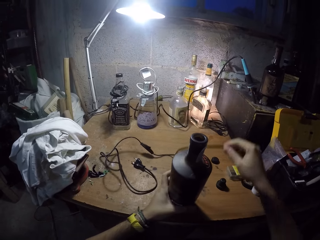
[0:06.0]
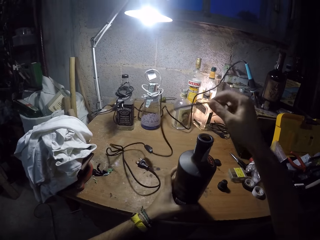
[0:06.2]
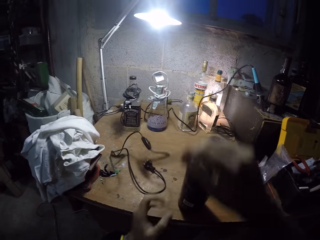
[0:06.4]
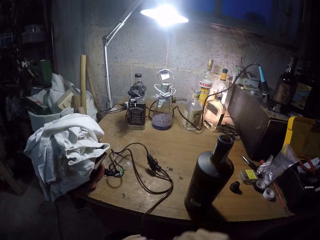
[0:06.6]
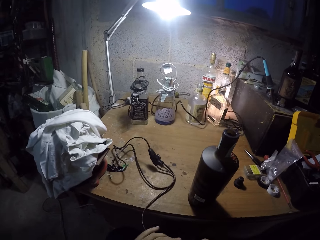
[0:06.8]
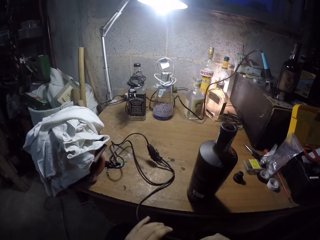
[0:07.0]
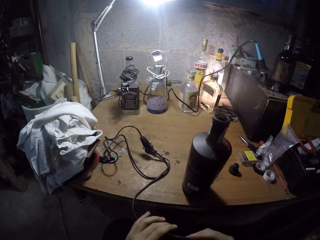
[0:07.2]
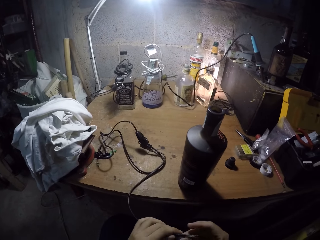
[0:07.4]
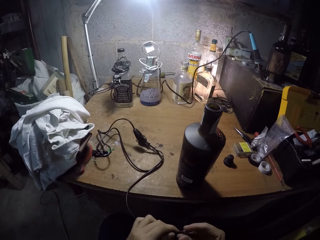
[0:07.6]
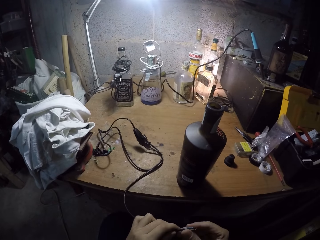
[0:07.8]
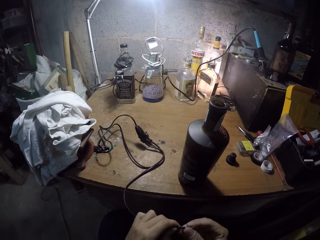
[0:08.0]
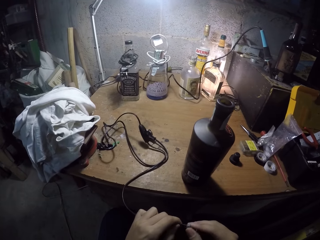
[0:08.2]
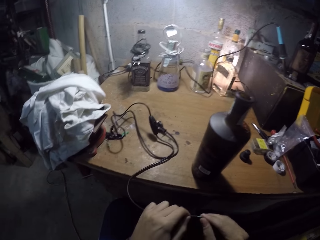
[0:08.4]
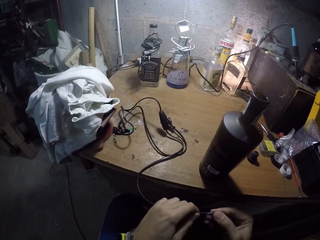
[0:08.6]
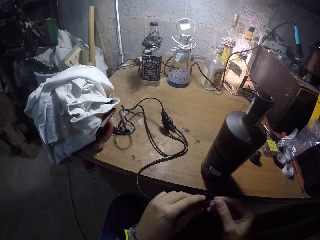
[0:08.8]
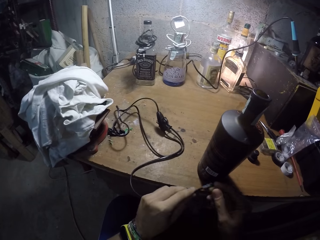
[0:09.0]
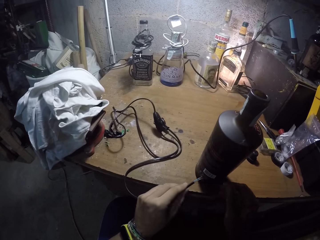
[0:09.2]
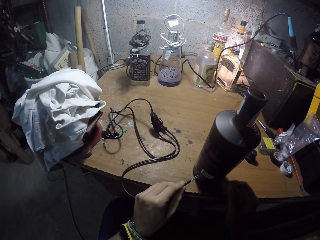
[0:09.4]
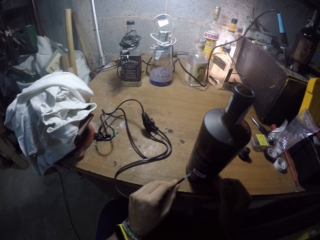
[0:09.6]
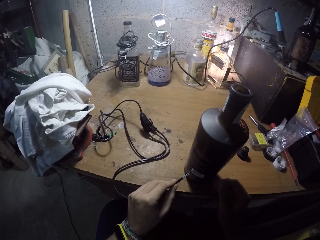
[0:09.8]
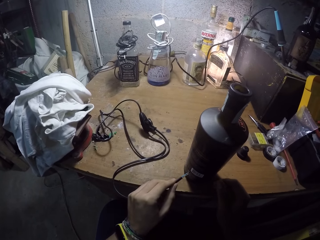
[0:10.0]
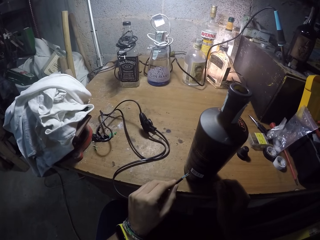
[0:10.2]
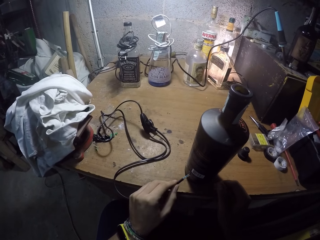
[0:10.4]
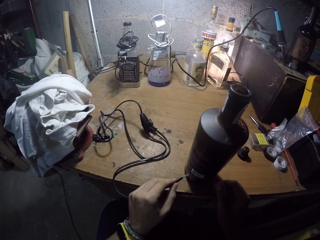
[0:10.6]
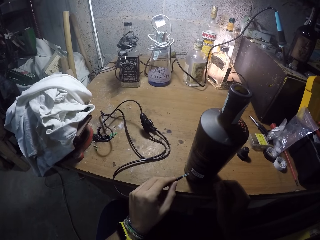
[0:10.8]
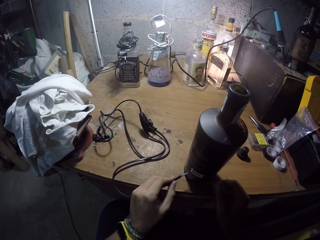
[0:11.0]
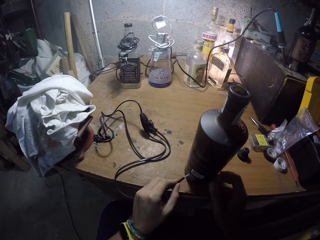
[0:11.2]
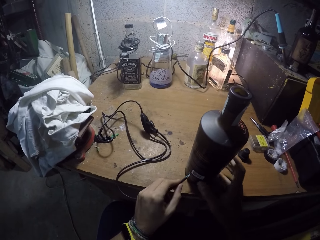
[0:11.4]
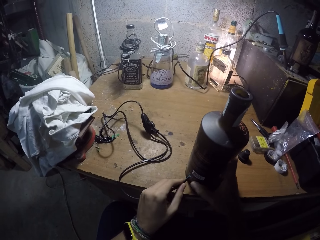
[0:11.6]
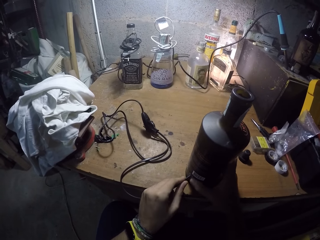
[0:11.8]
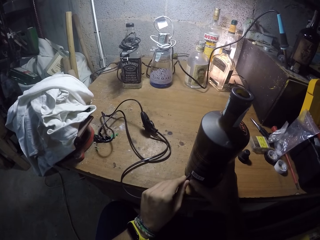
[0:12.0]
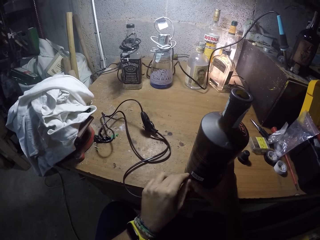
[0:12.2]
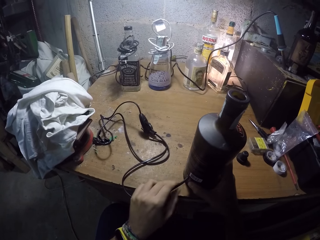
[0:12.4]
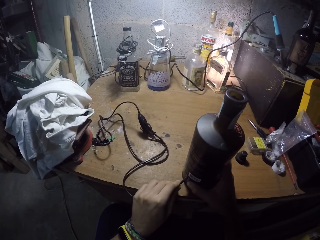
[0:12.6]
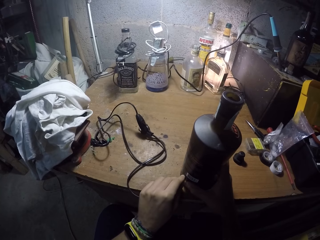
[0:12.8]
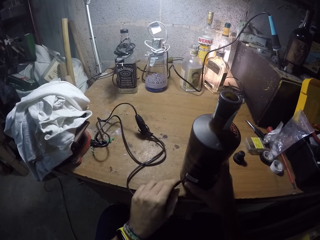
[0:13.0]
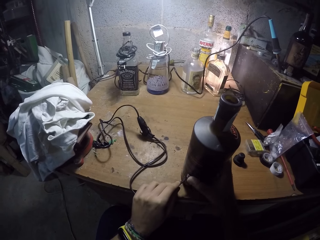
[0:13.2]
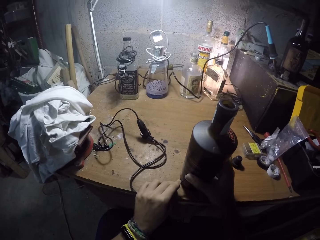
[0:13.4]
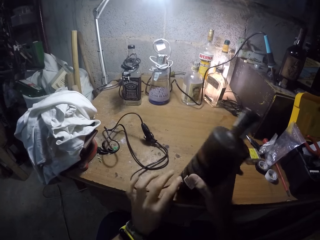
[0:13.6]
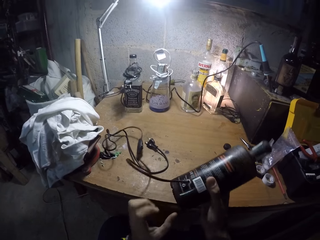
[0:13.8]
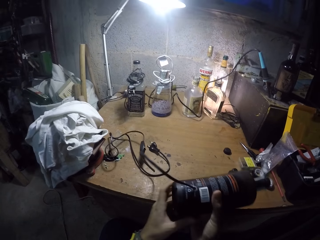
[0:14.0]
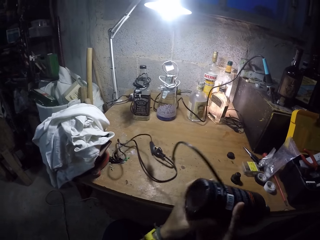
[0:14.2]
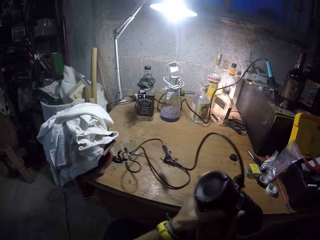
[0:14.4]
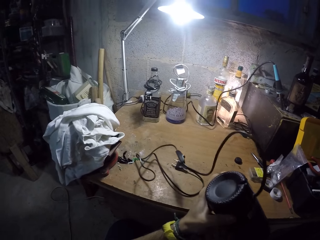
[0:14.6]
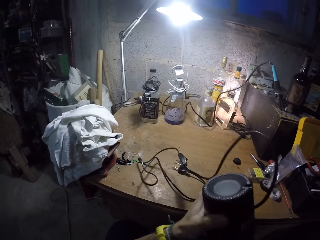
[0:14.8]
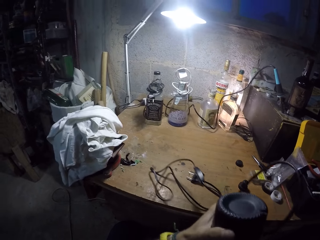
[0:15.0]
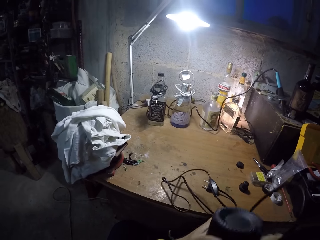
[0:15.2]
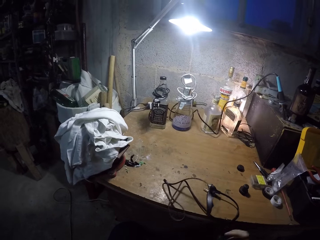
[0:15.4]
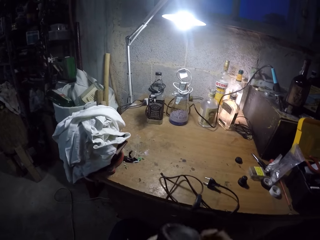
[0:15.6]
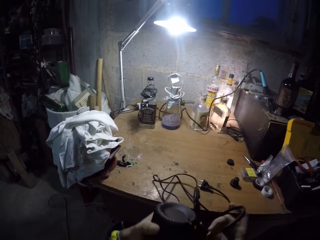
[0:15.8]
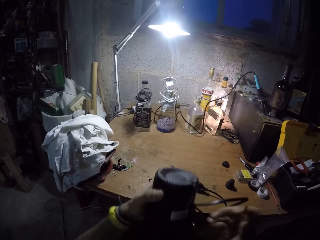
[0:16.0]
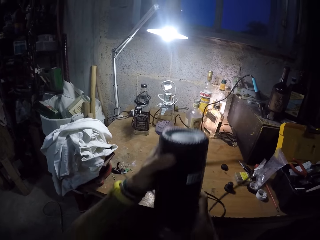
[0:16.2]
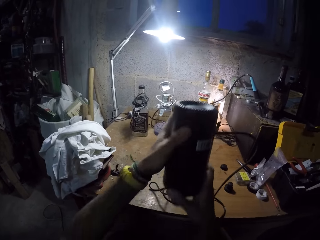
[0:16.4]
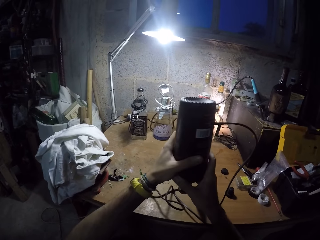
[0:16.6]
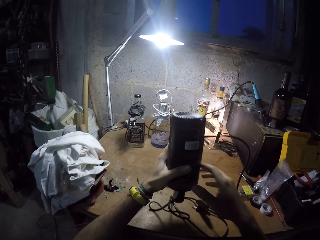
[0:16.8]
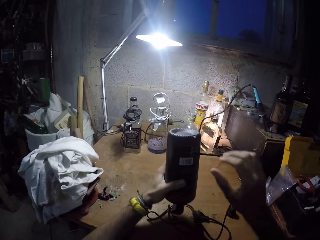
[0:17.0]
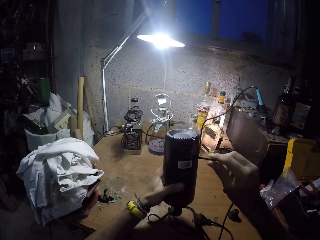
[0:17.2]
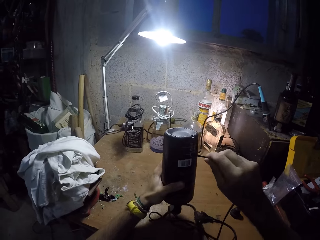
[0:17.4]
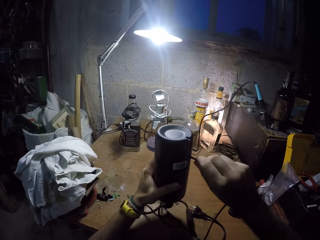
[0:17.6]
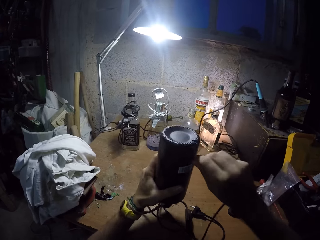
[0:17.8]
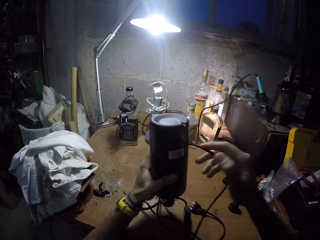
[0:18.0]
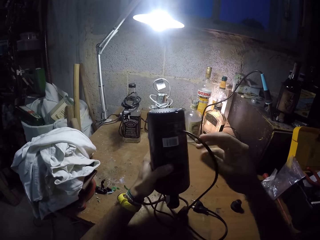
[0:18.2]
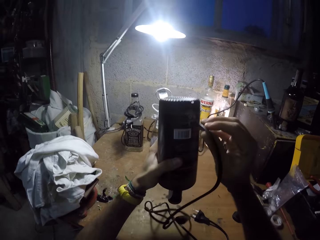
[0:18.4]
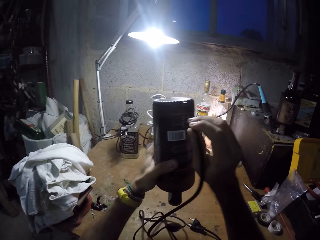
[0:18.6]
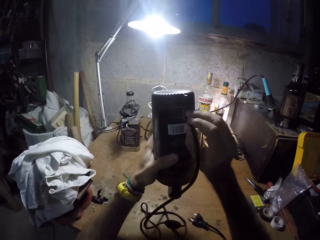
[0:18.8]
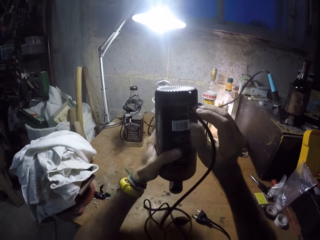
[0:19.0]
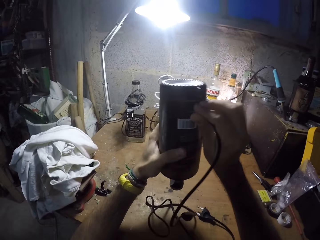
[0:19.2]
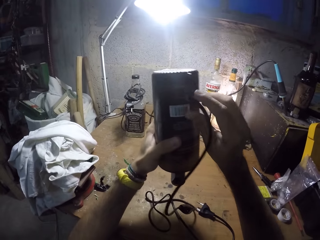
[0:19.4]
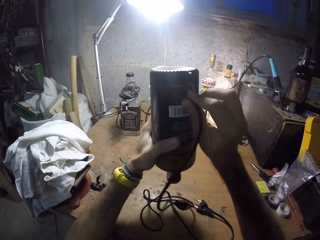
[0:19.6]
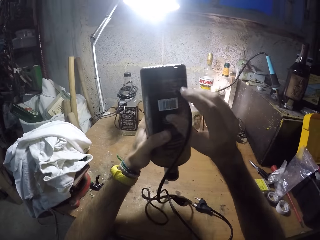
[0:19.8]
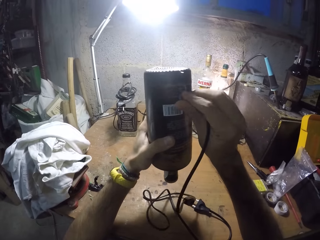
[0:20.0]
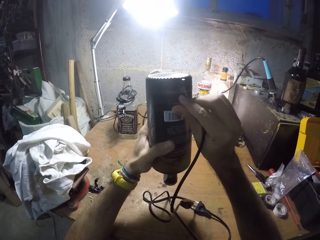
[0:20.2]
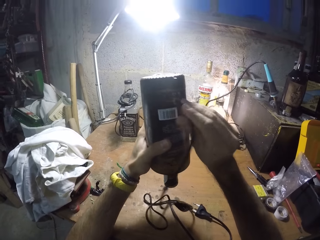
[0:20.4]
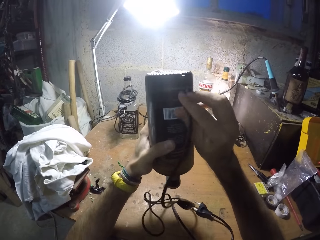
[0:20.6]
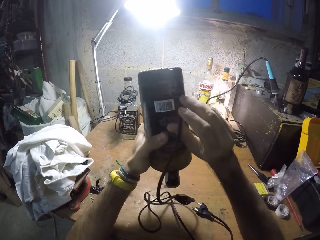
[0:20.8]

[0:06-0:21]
The camera wearer puts the bottle on the table. He pulls the cable. He adjusts the cable wire with his right hand. He holds the cable. He inserts the cable wire into the bottle with his left hand. He holds the bottle with his right hand. He turns the bottle over with his hands. He moves the bottle towards the table with his hands. He inserts the cable wire into the bottle with his right hand.

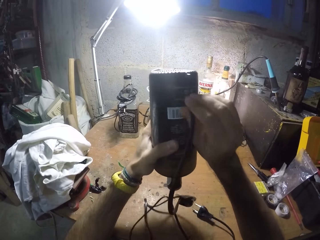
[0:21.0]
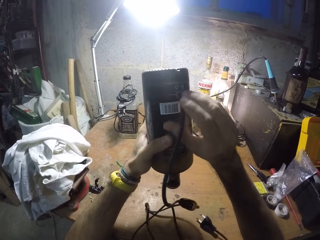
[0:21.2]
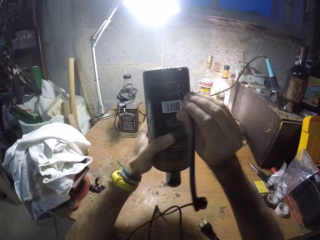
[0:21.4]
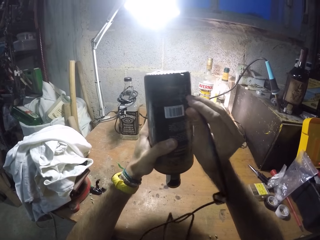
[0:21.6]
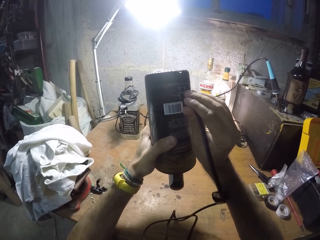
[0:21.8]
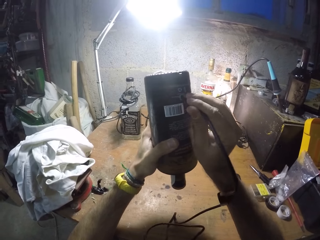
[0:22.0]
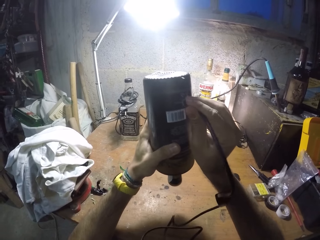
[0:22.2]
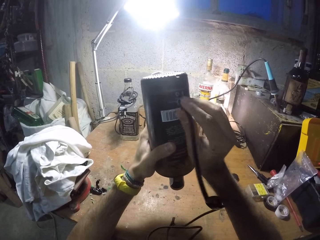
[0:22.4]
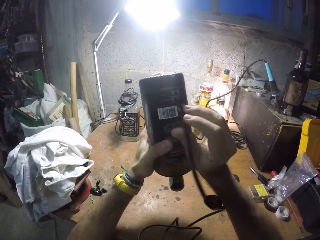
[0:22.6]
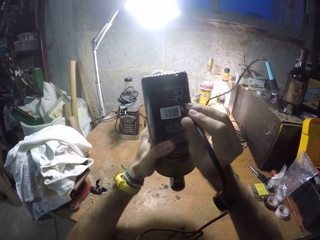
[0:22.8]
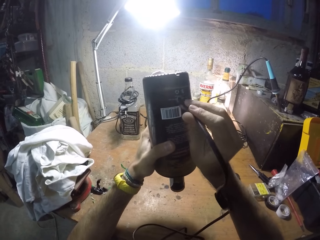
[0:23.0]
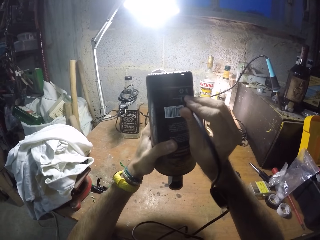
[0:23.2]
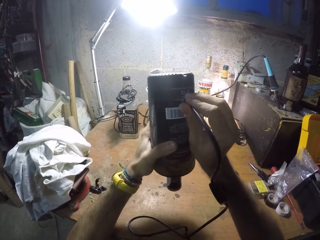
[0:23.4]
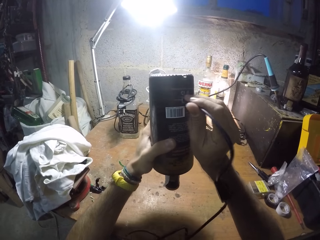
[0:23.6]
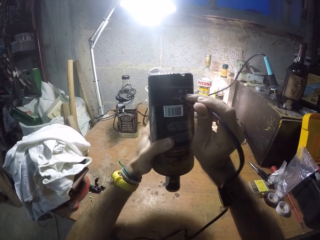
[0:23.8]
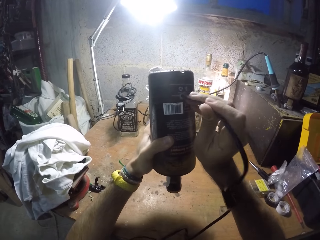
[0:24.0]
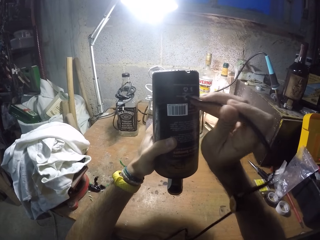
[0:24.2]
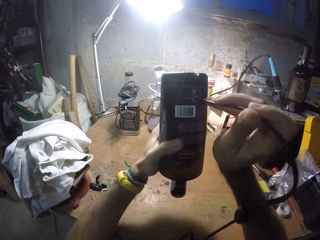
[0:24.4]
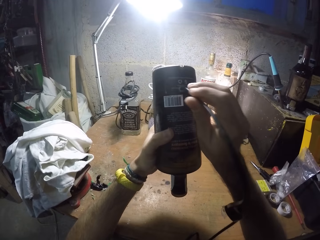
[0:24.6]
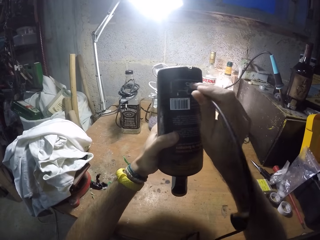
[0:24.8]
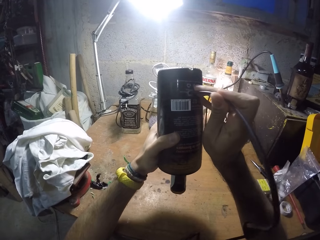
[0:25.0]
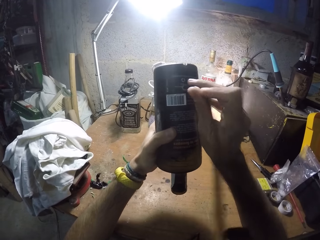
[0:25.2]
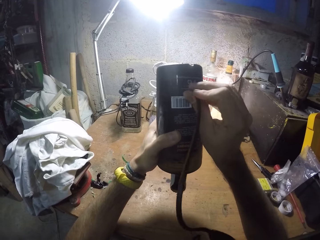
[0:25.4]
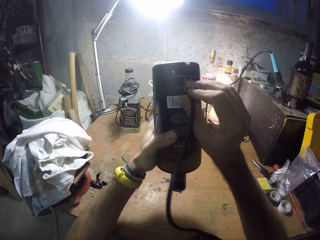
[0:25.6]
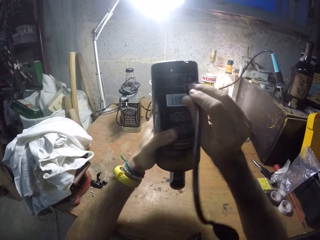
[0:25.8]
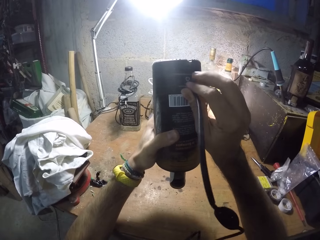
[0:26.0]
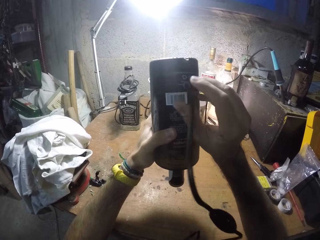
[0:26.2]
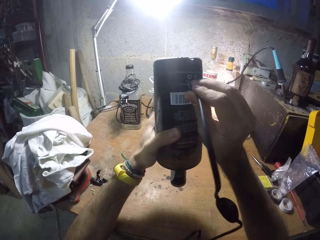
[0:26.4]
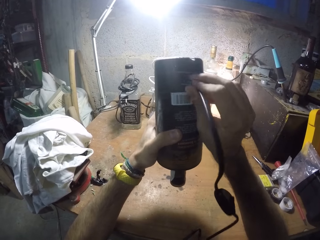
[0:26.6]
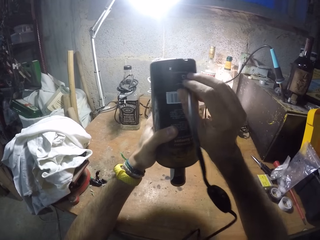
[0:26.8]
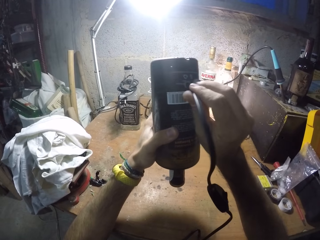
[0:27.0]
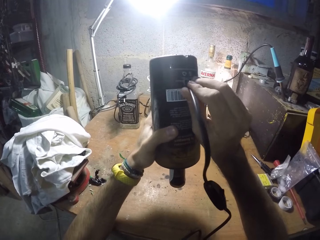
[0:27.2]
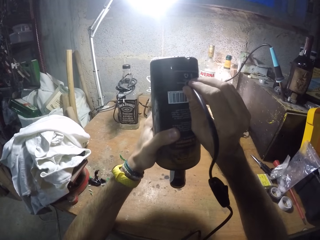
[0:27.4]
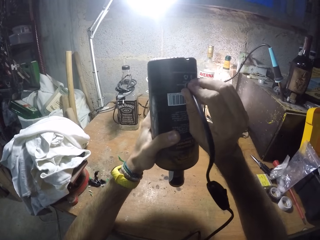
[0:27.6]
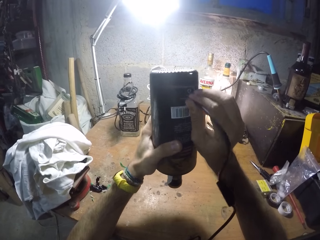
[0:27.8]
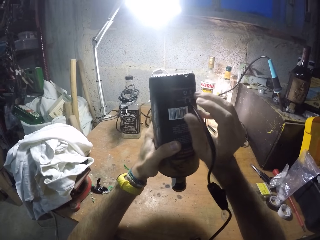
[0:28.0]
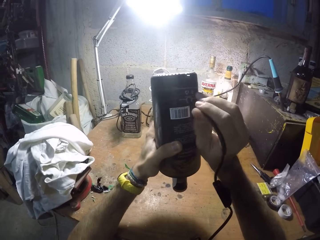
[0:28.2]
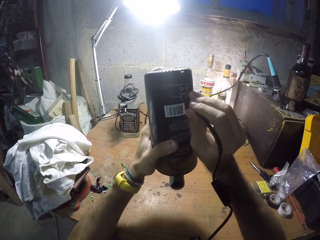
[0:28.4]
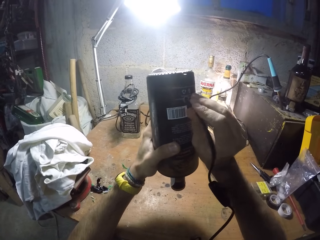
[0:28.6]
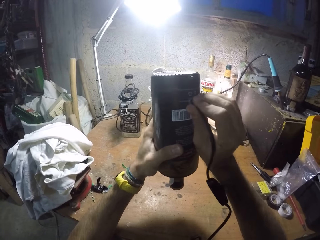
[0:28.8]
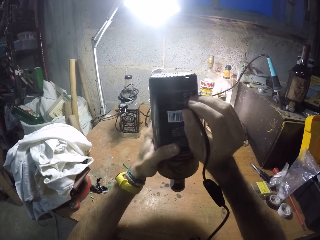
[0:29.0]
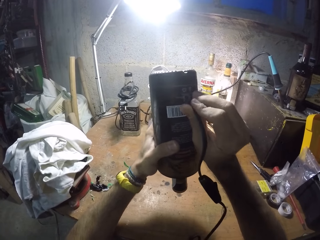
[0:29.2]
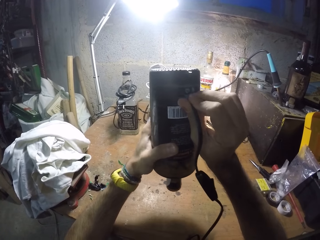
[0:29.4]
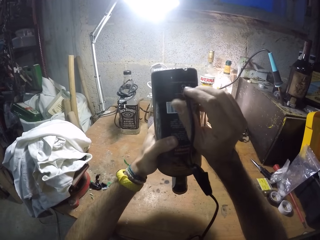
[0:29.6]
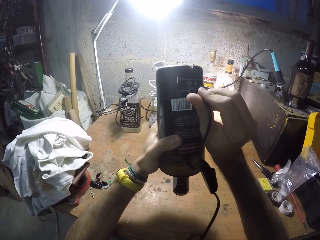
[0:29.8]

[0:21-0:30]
The camera wearer pulls the cable wire out of the bottle with his right hand. He inserts the cable wire into the bottle with his right hand.
